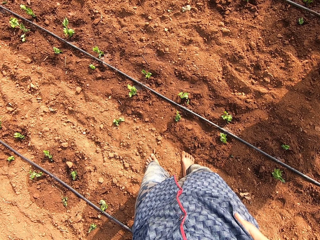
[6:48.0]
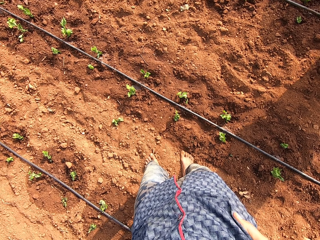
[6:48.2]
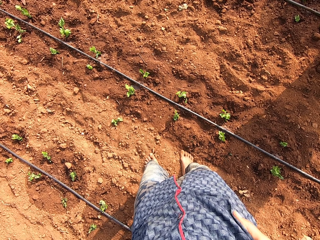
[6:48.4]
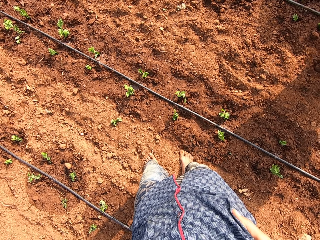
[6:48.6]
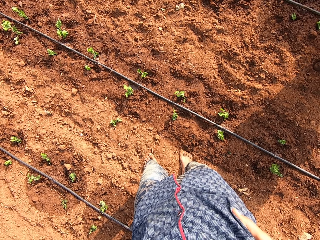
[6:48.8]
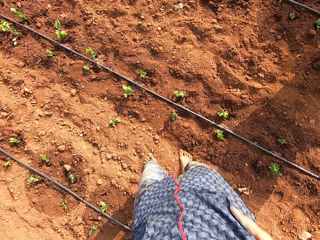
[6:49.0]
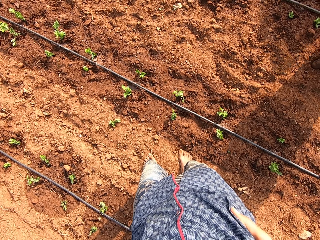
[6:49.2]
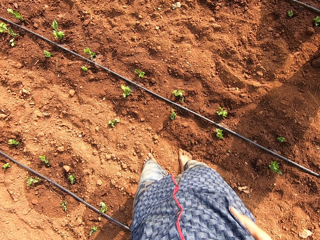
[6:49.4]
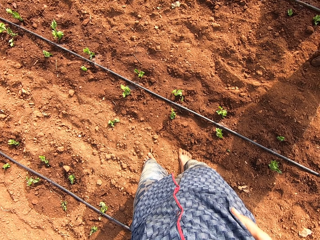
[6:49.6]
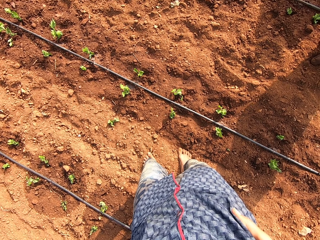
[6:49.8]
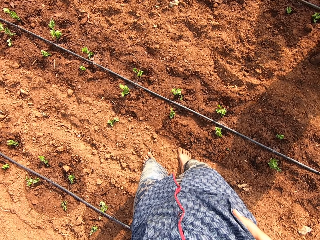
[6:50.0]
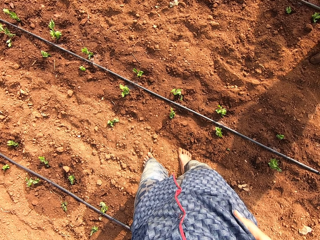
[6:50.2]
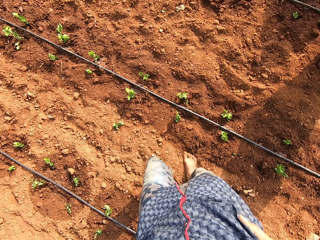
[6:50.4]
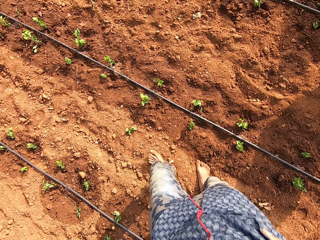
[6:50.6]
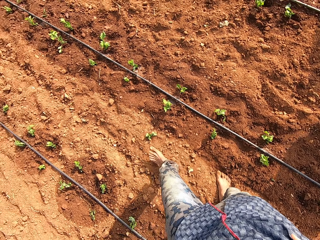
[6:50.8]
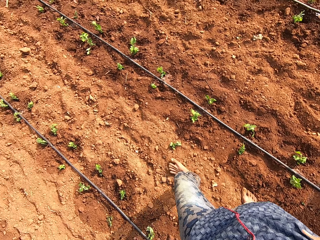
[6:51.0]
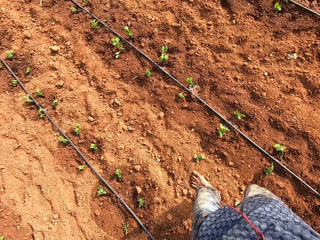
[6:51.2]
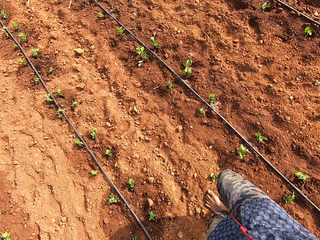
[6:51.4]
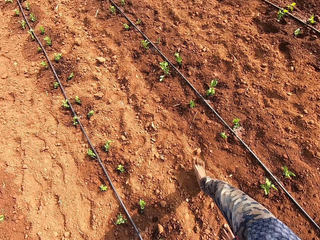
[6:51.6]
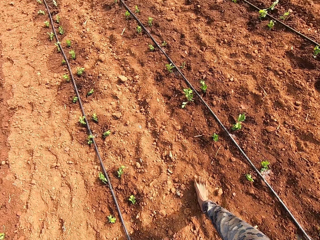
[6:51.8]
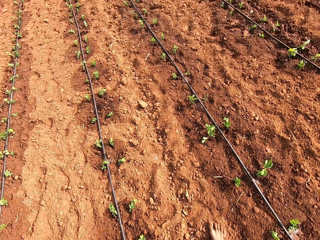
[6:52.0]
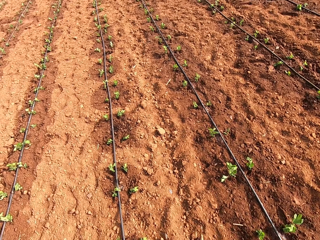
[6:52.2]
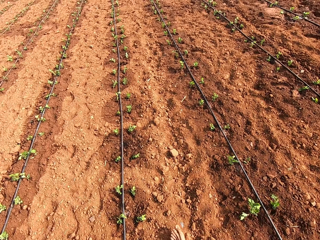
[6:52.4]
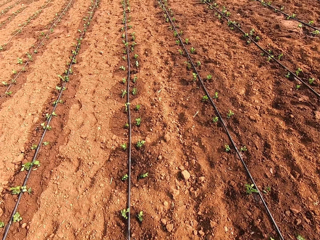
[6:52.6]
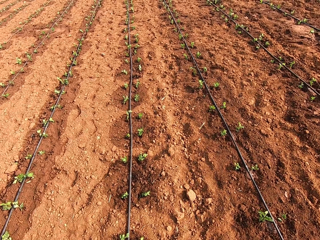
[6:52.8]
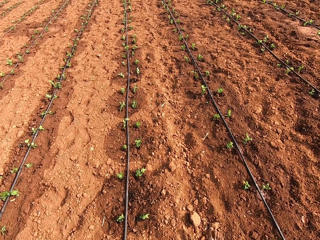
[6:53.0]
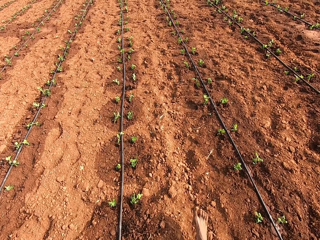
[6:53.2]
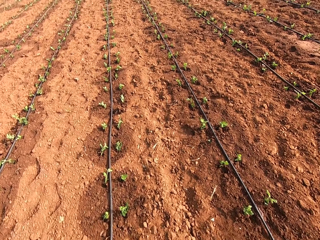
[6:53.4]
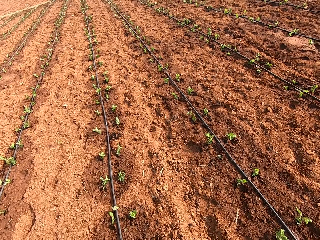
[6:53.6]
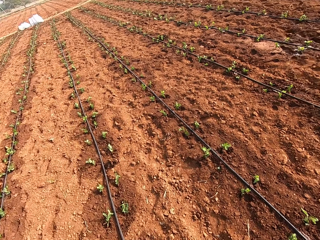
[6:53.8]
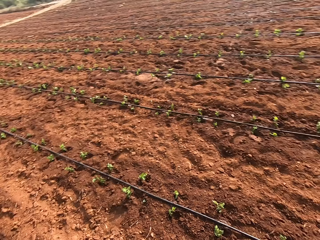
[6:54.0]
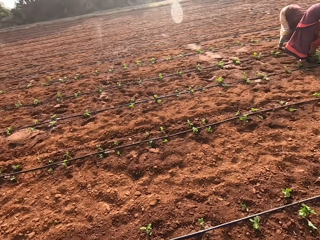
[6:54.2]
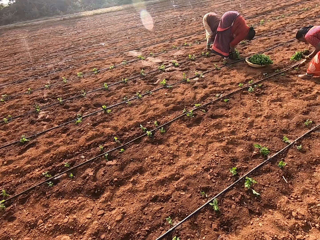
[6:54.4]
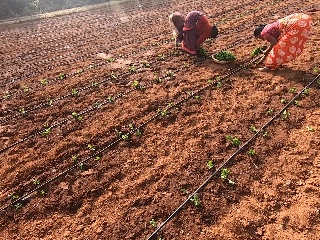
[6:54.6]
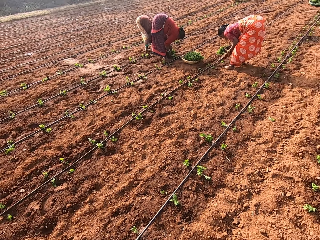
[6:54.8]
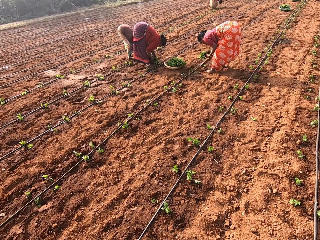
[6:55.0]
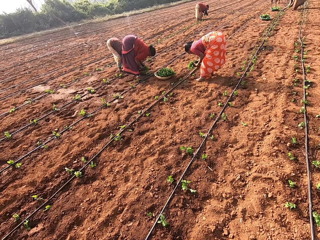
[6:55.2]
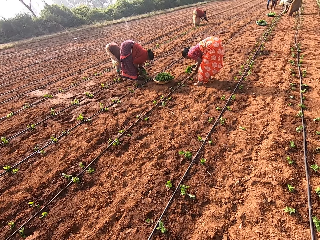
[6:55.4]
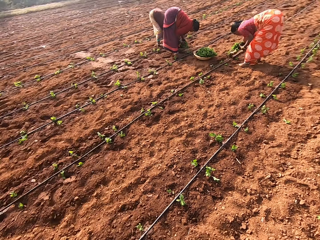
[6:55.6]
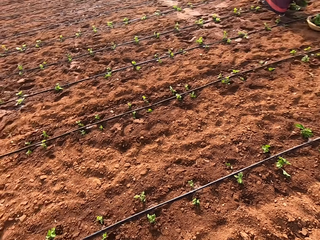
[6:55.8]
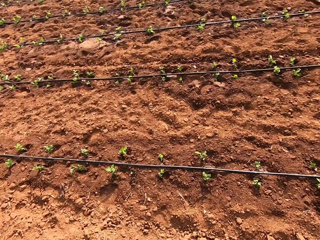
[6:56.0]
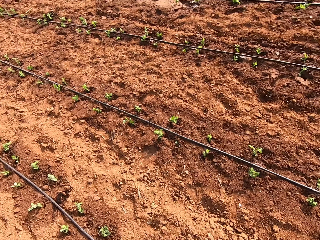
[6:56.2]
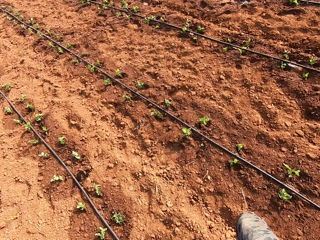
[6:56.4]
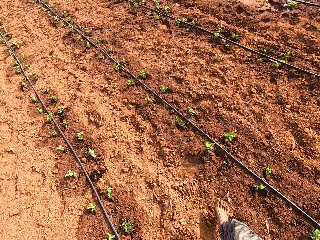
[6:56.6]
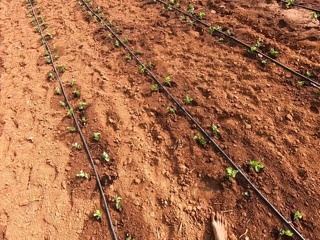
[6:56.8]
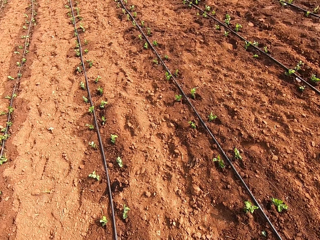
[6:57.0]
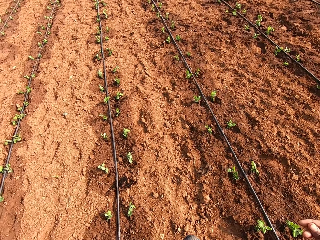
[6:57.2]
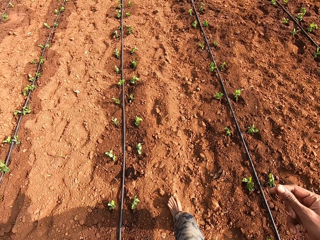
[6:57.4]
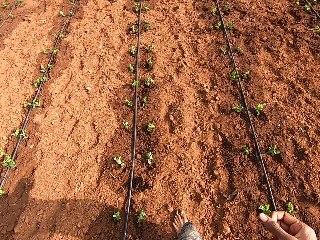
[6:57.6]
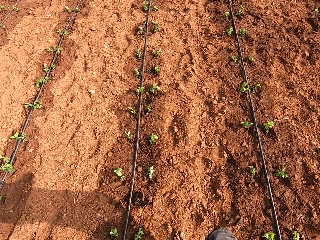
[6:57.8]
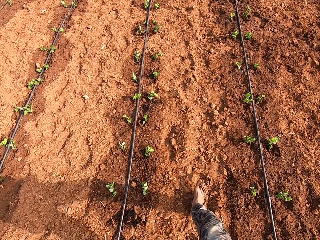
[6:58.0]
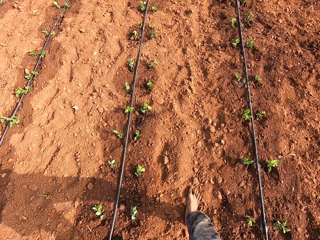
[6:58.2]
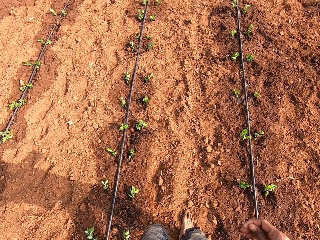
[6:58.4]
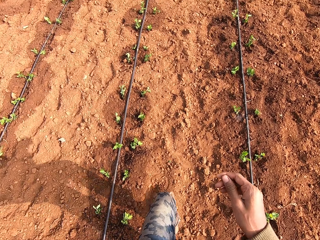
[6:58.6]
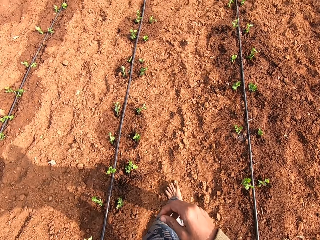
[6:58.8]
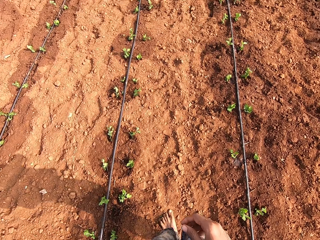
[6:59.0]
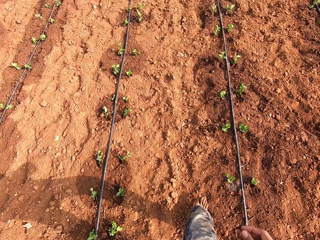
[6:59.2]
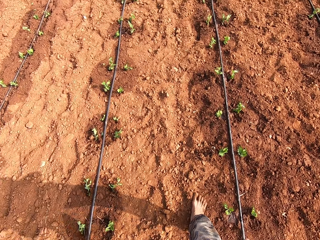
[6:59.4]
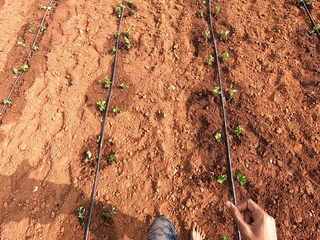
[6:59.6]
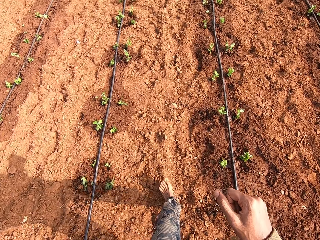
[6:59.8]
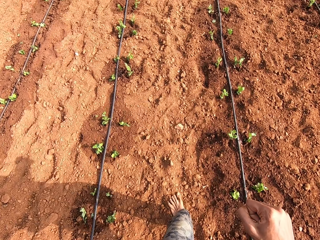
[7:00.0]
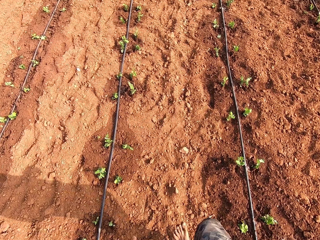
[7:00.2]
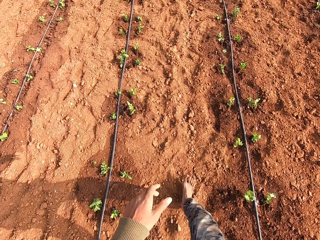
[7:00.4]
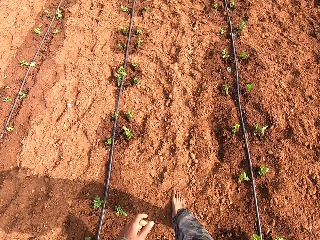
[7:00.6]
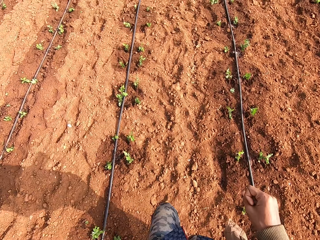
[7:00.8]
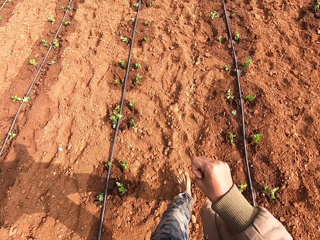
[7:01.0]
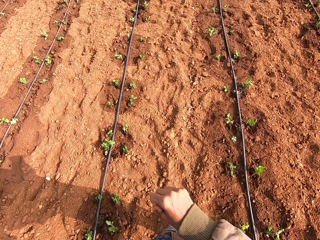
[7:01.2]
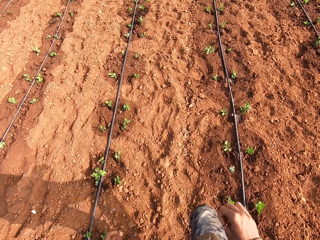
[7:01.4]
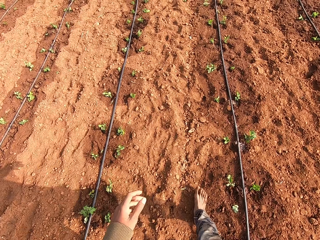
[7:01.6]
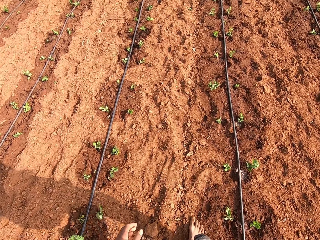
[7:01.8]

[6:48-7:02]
The camera wearer continues to walk.

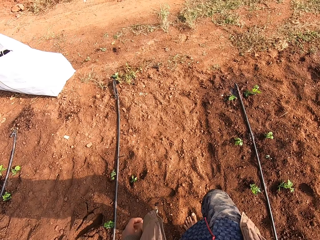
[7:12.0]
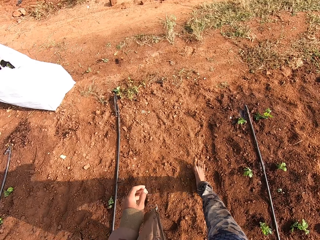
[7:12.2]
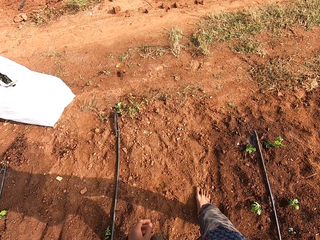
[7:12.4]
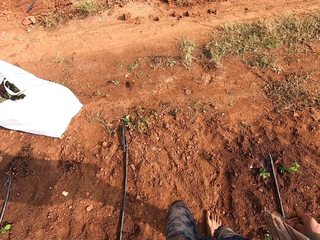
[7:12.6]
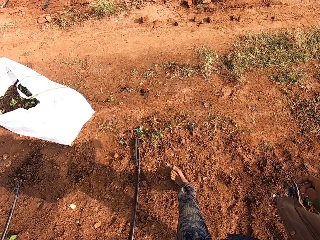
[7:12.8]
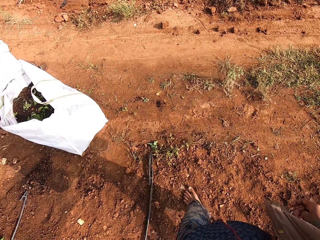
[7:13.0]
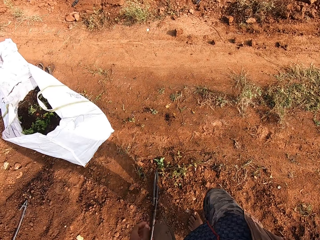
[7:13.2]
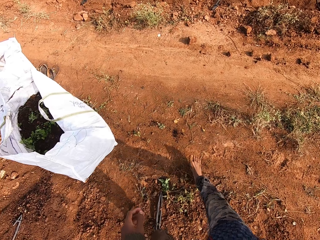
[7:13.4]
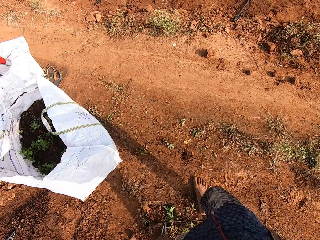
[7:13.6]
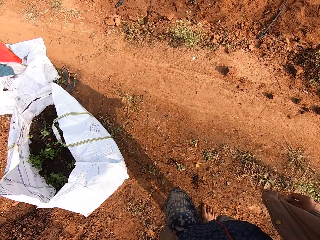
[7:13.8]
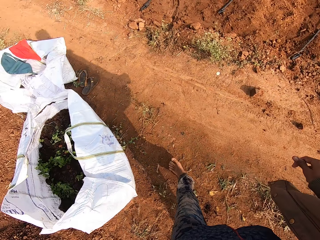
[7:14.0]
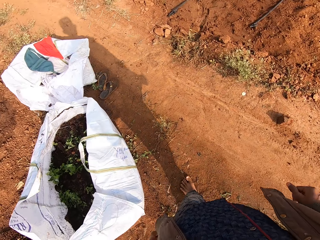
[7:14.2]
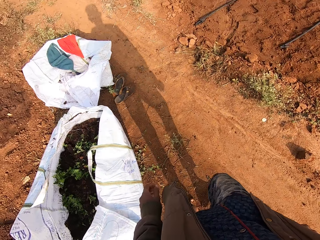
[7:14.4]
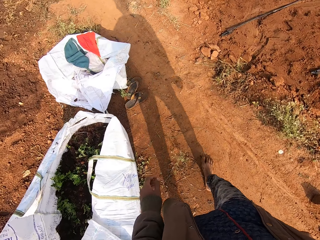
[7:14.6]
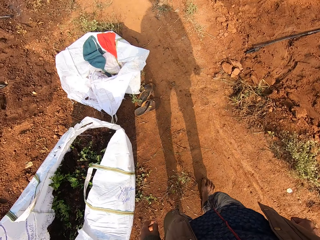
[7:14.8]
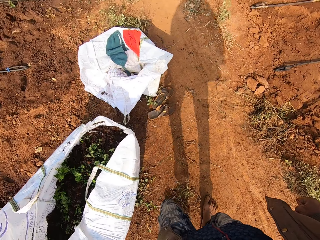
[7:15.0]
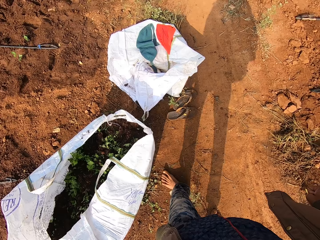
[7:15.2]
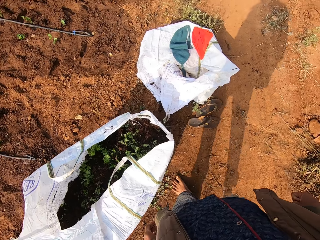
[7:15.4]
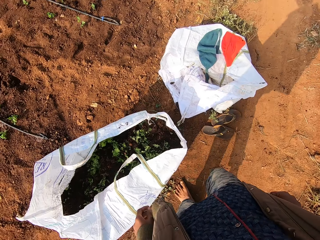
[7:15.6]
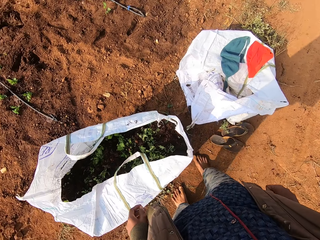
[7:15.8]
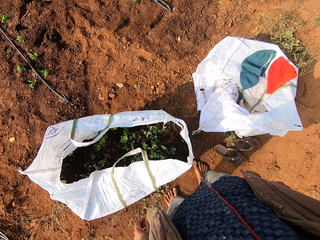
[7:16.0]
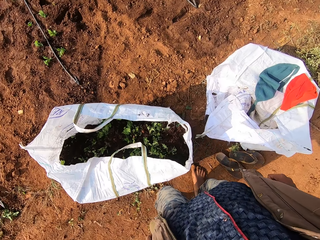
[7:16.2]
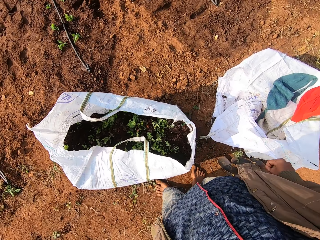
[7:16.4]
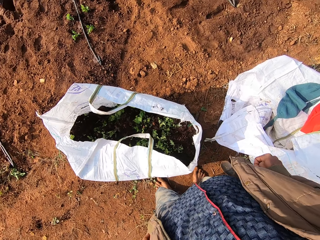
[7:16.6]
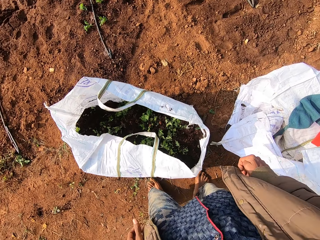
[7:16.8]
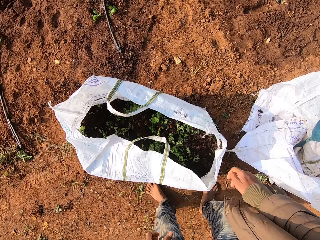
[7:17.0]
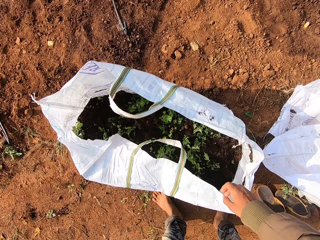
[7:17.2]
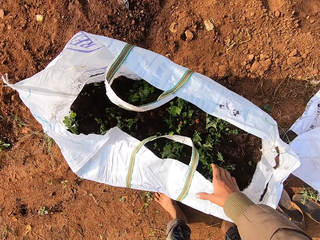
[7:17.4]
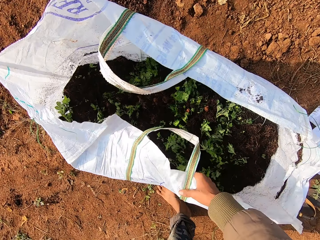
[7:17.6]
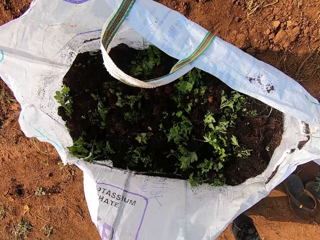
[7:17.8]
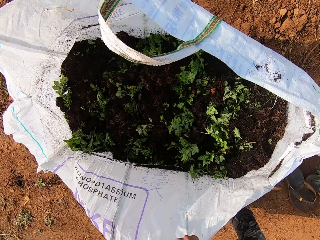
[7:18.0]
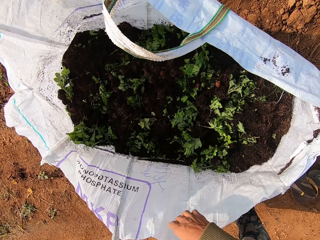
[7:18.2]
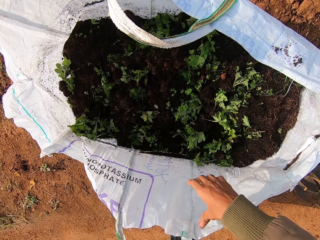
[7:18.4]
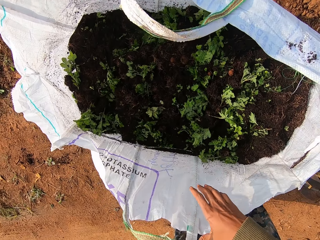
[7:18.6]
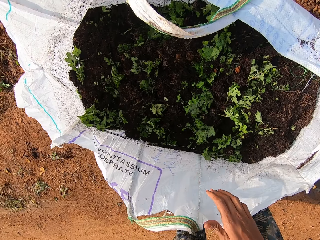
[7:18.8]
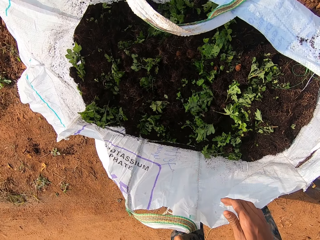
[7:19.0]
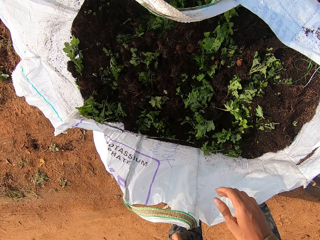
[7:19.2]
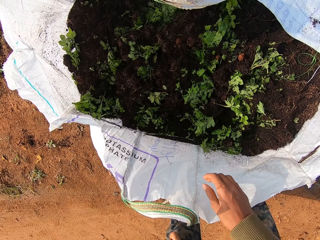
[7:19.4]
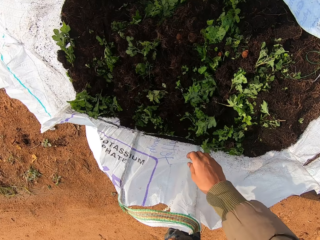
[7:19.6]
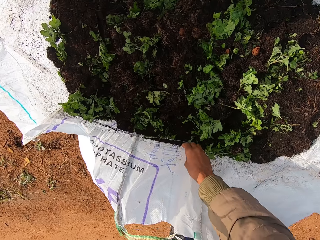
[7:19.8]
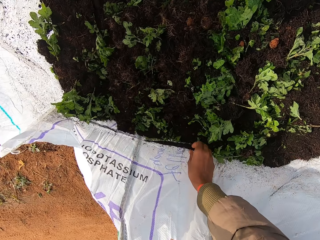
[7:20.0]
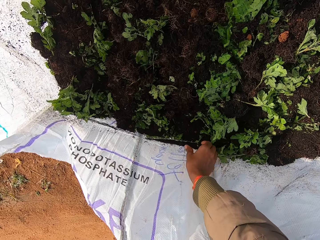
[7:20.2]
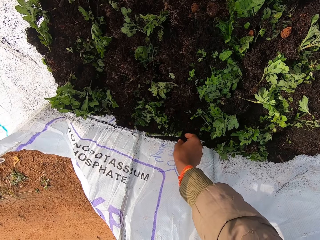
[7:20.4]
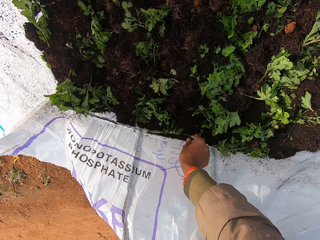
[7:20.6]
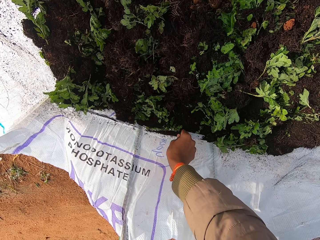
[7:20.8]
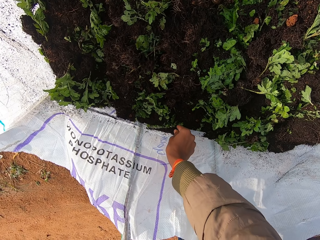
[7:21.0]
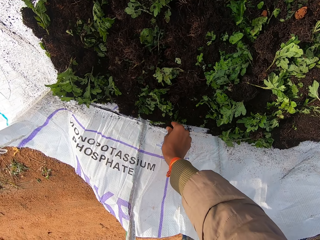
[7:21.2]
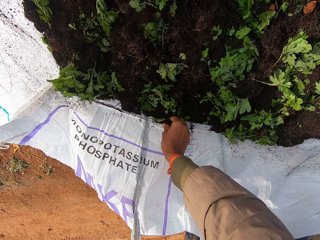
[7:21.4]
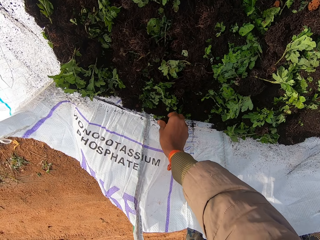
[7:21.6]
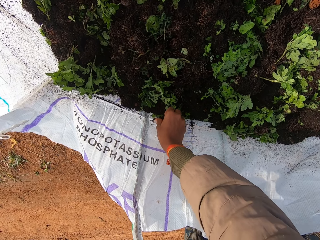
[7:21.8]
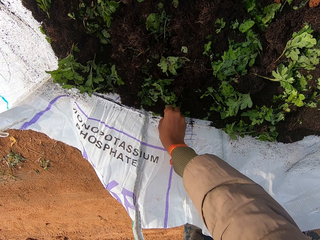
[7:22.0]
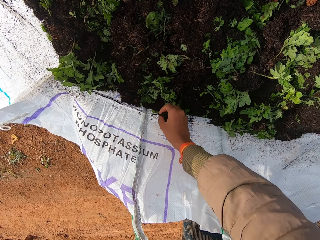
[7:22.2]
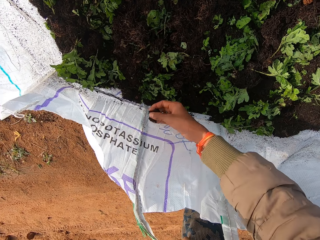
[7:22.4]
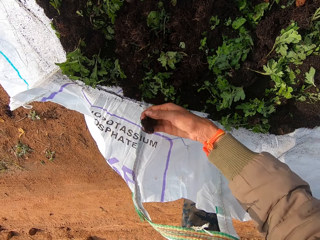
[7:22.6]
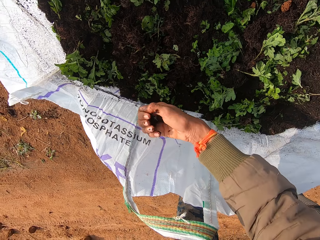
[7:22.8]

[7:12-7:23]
The camera wearer walks on a footpath. He stops walking. He opens a bag of plants on the ground with his right hand. He touches the sack. He picks up some humus from the bag of plants with his right hand.
